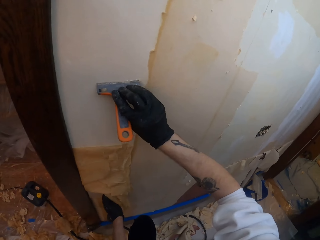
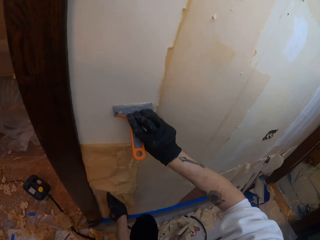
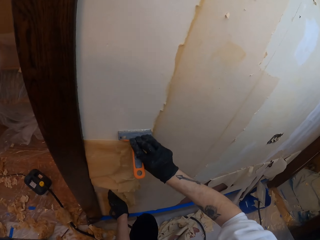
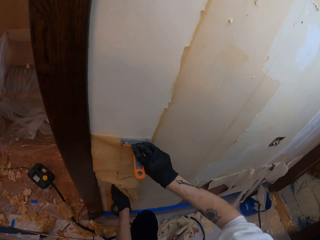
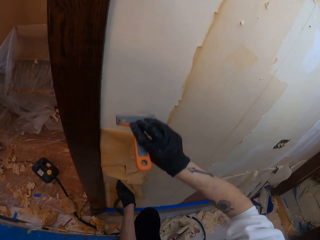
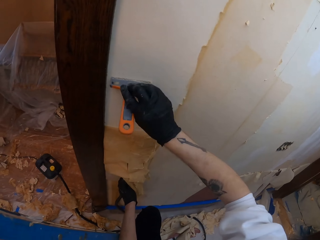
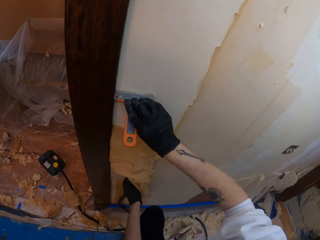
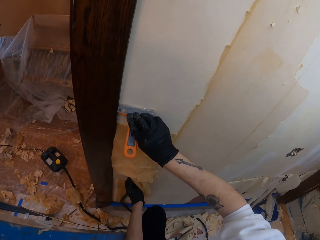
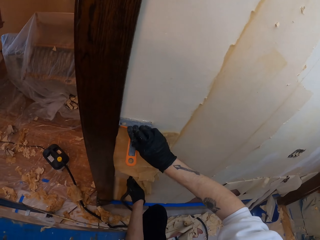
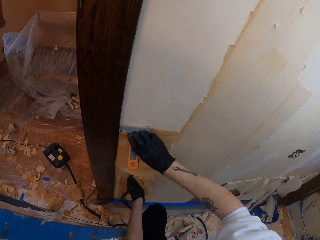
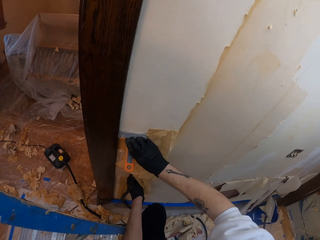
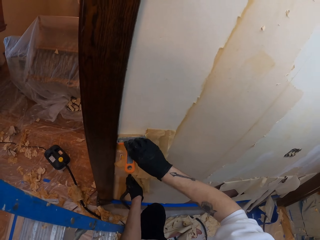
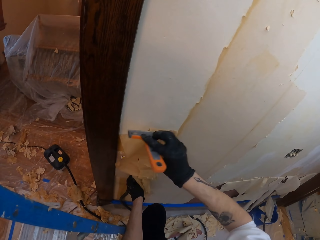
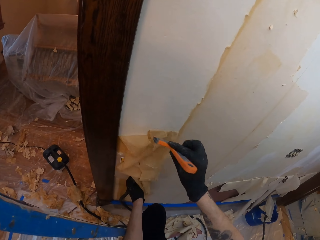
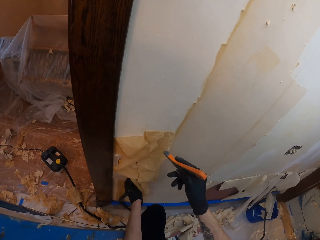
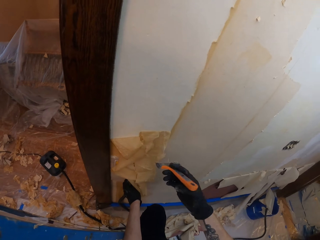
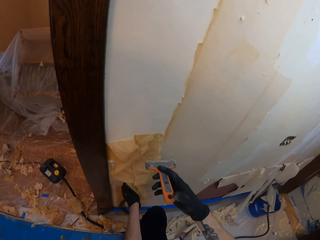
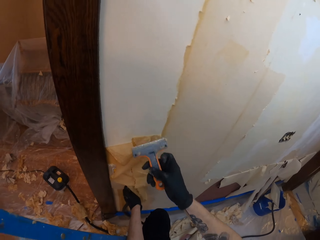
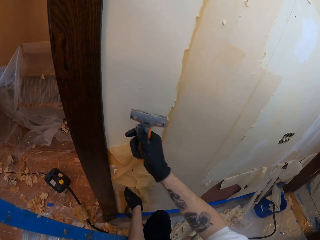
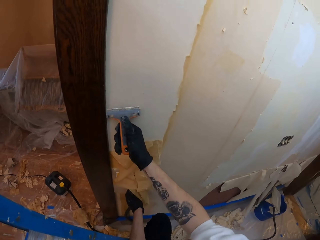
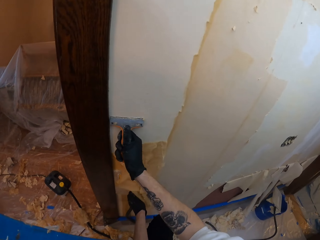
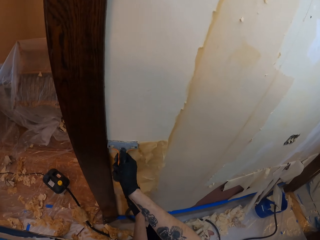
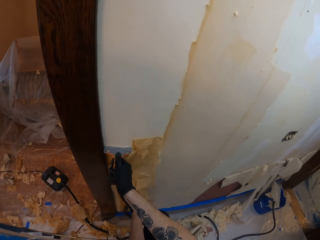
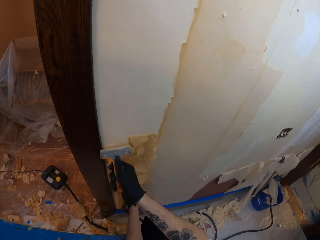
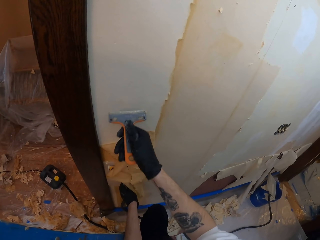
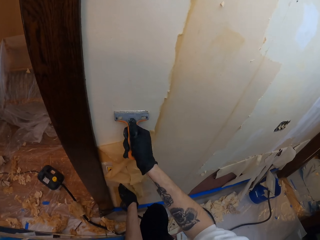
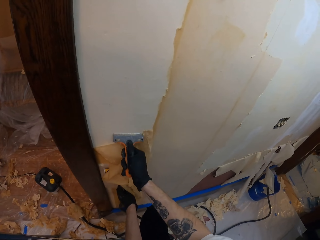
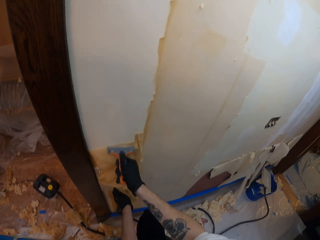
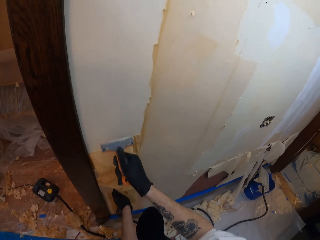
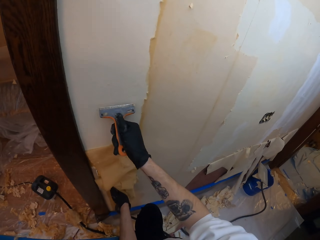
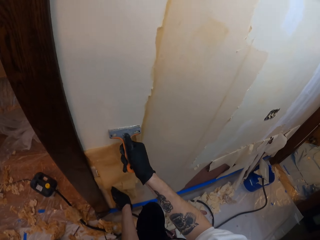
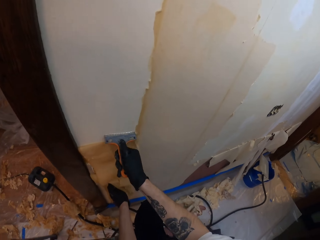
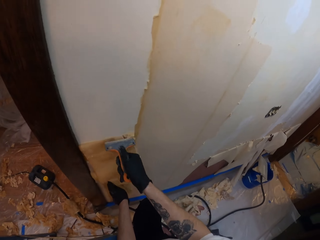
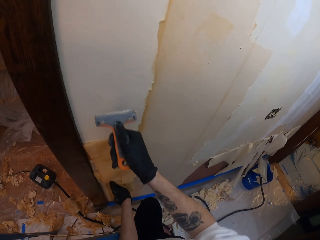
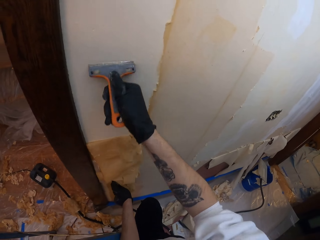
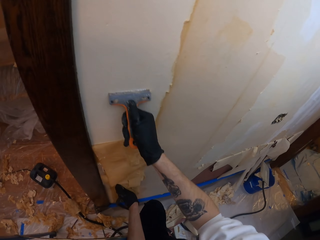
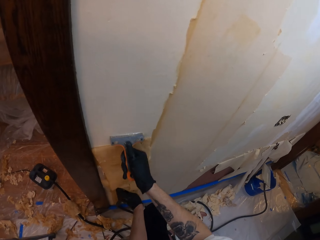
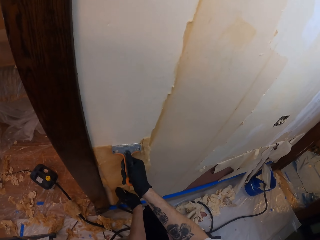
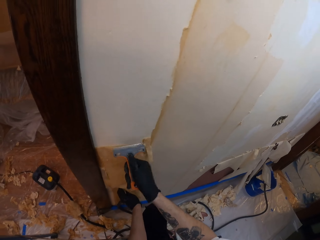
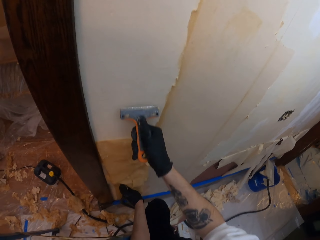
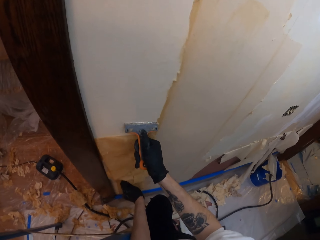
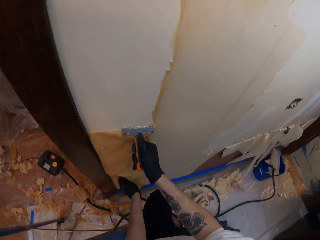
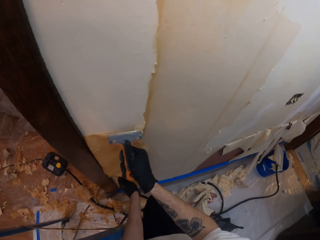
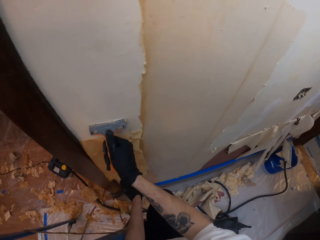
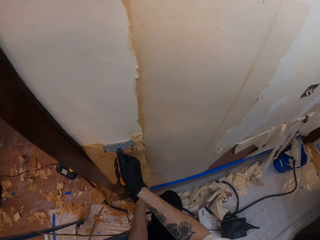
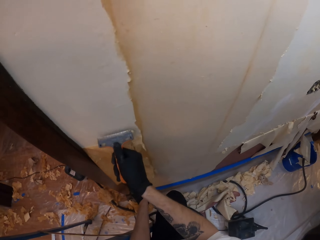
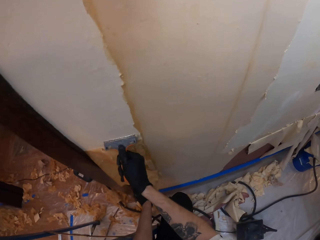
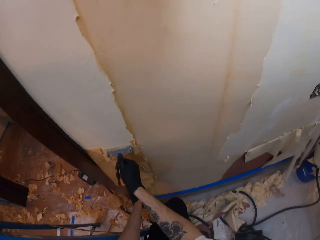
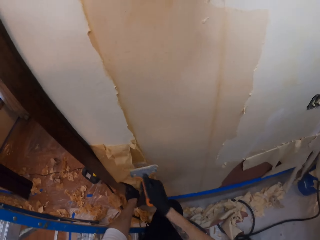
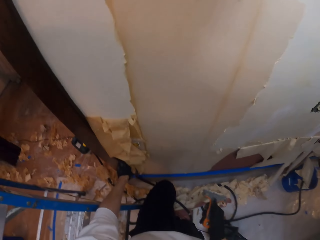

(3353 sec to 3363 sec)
The camera wearer removes the paint or sticky paste from the wall with a scraper. They adjust the scraper on the hand. They scrape the sticky paste off the wall.

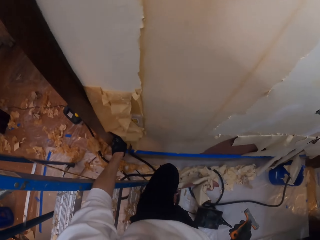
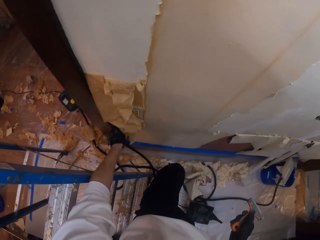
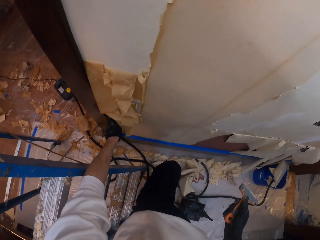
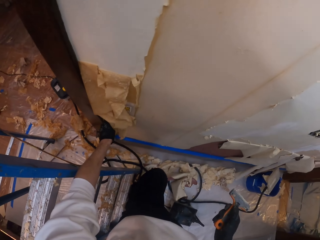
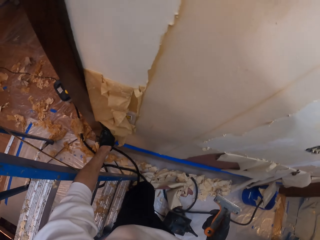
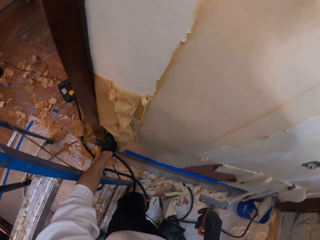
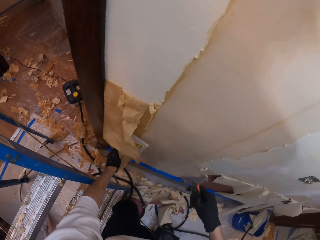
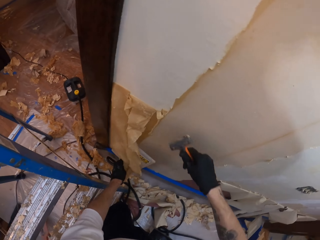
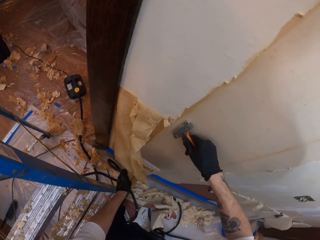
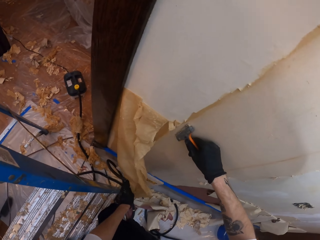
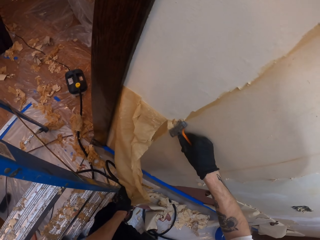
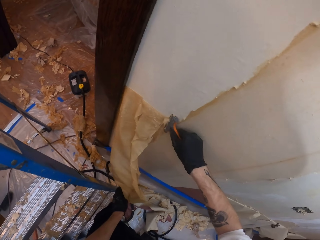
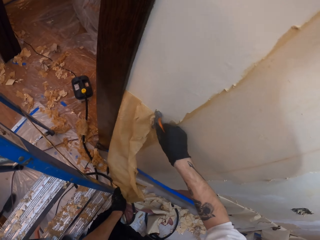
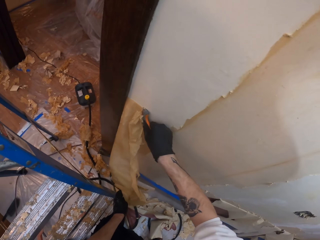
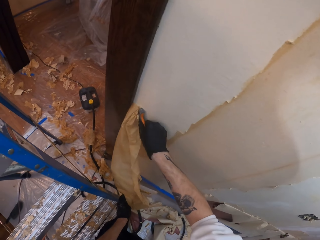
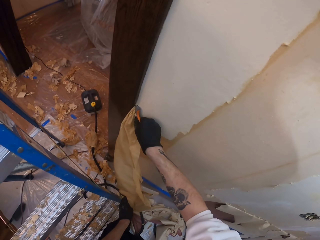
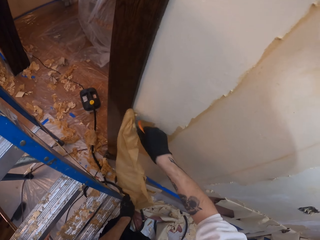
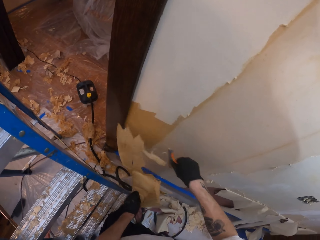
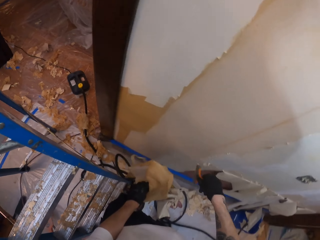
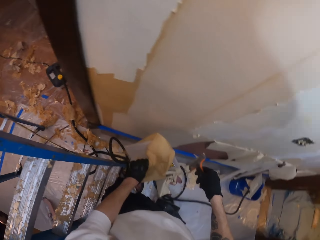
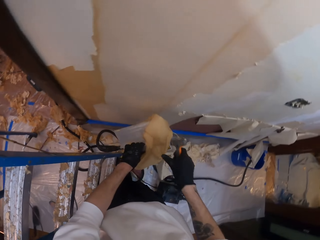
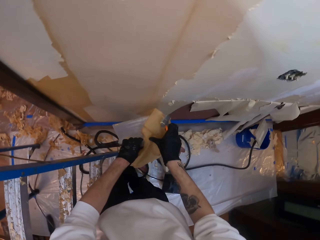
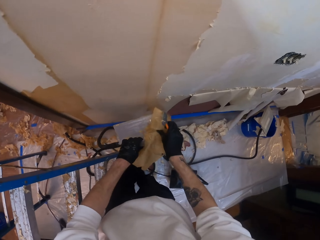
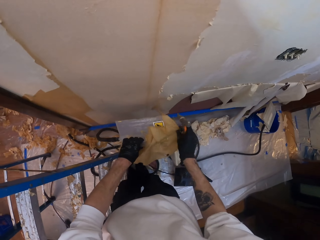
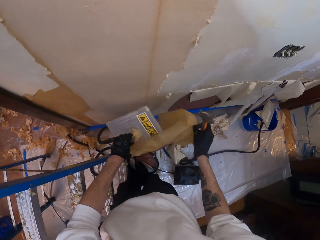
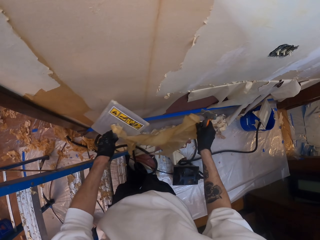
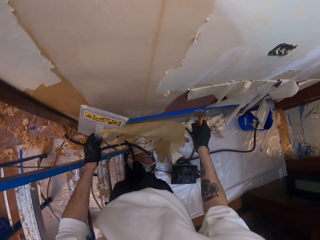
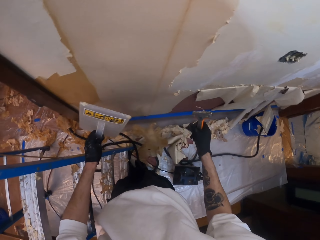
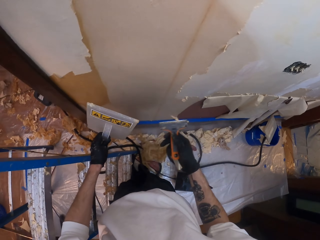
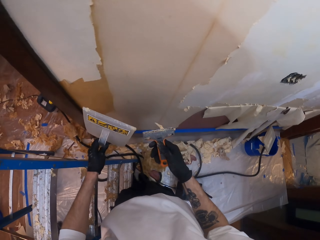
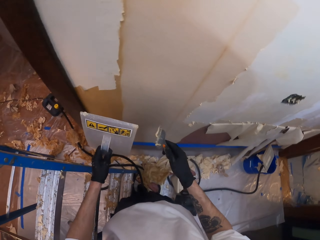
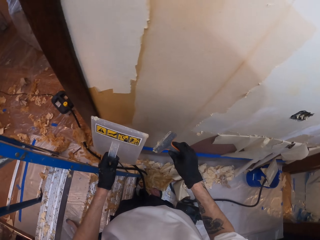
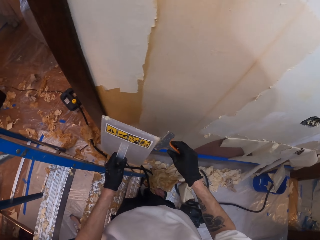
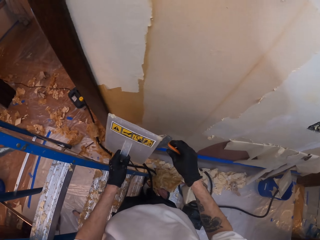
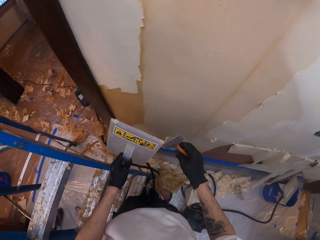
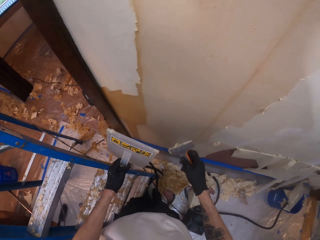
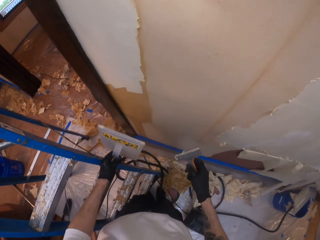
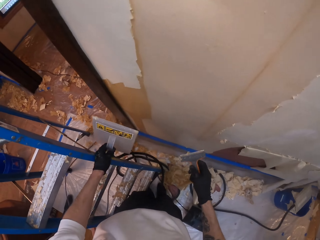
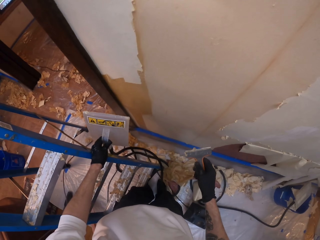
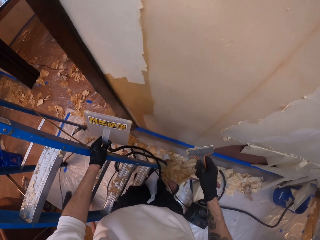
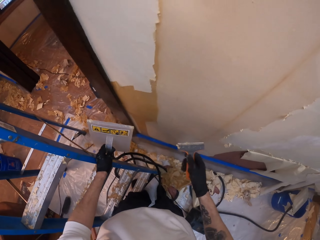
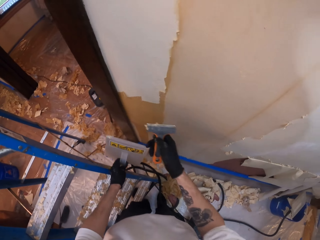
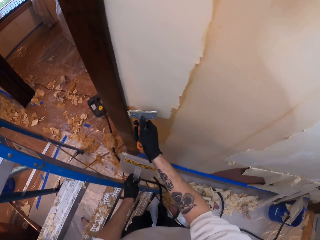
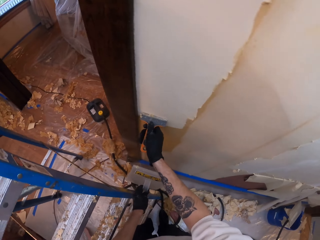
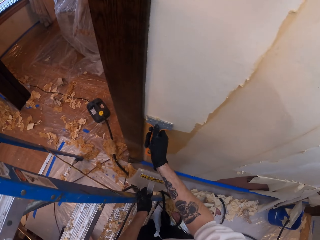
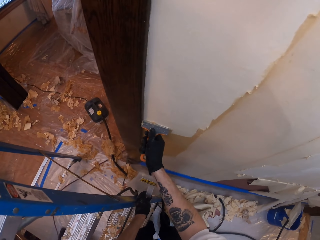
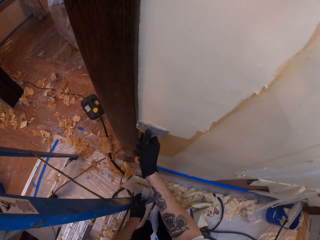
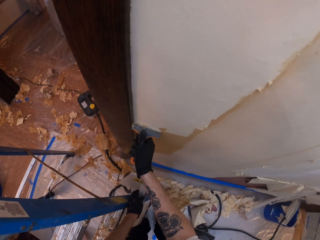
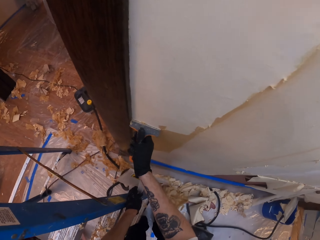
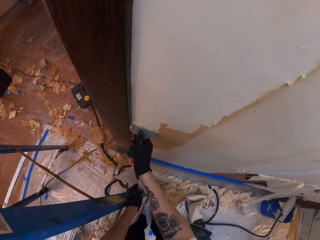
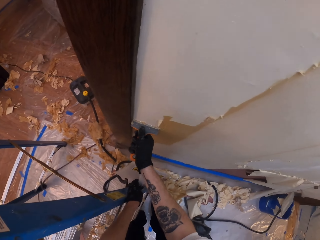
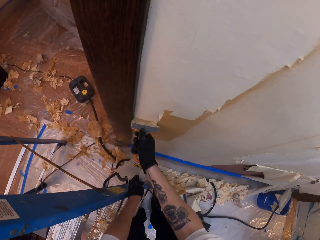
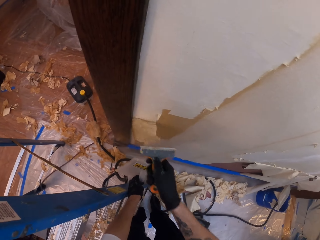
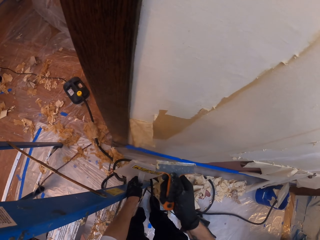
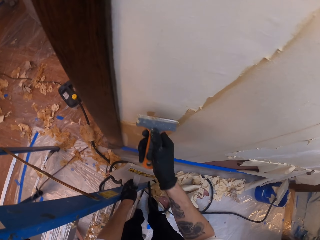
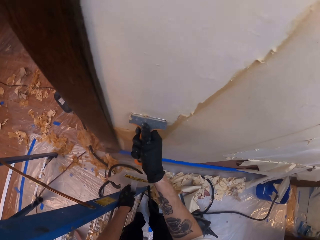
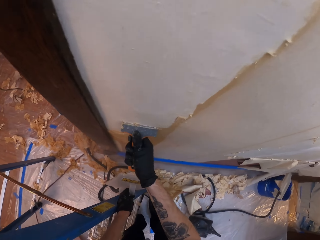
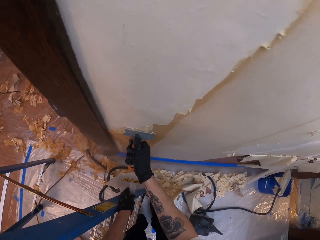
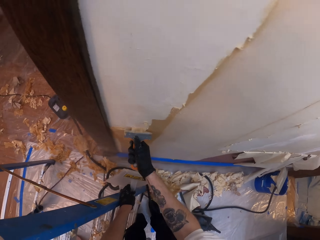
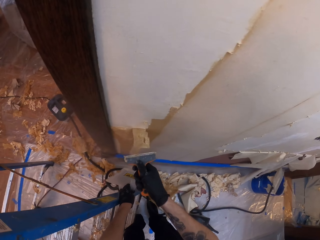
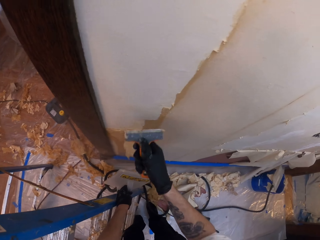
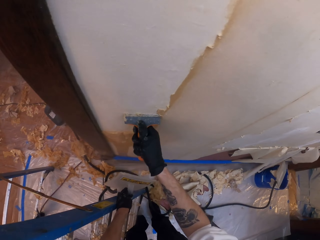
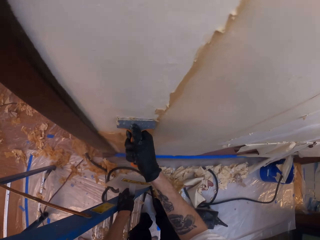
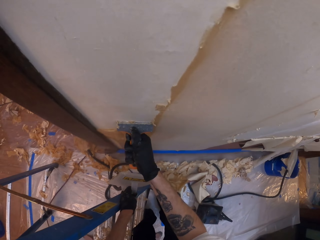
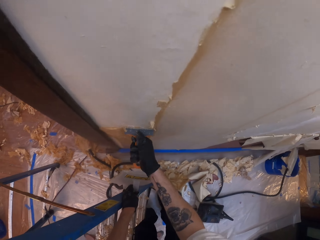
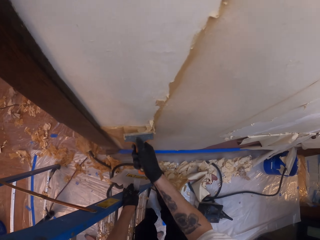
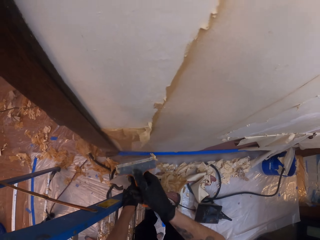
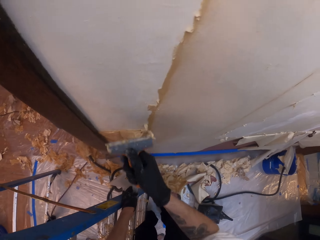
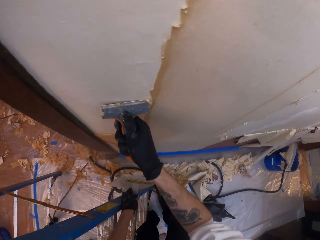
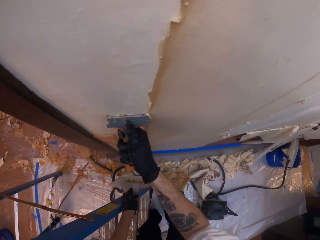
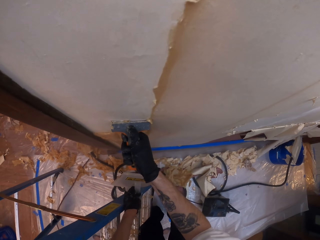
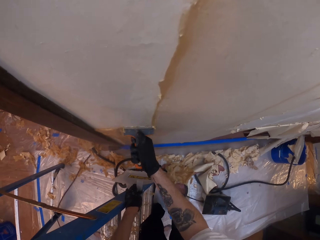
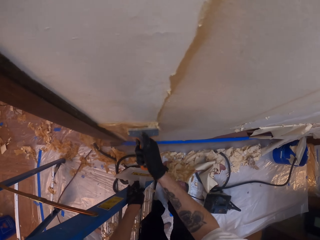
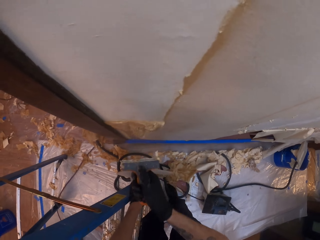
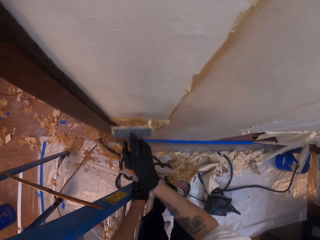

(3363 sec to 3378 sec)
The camera wearer steps down the ladder. They scrape the sticky paste off the wall. They hold the sticky paste and drop the sticky paste on the floor. They remove the sticky paste on the scraper. They remove the paint from the wall with the scraper.
